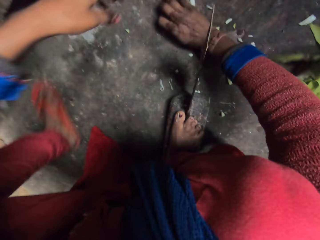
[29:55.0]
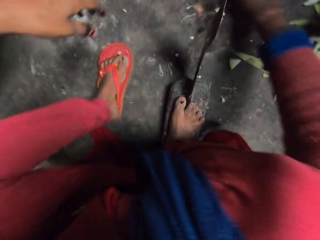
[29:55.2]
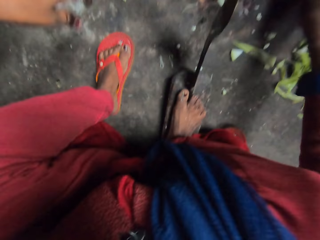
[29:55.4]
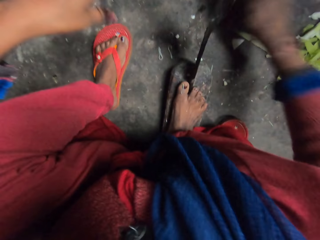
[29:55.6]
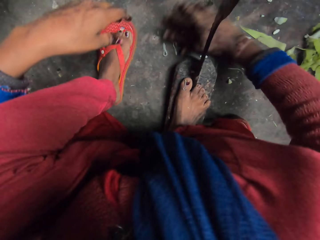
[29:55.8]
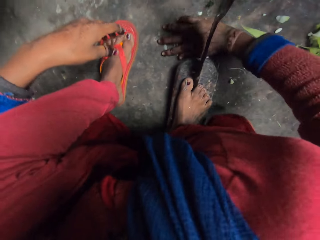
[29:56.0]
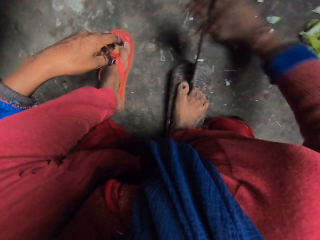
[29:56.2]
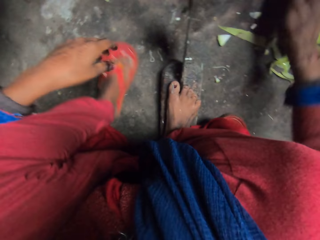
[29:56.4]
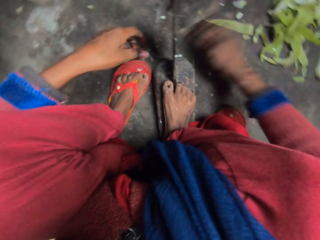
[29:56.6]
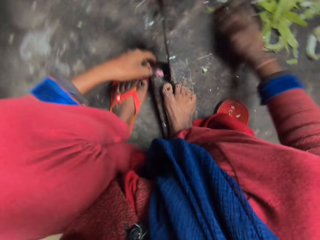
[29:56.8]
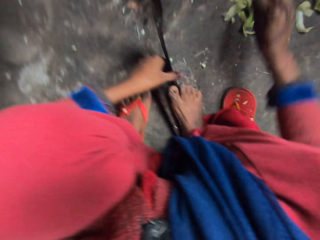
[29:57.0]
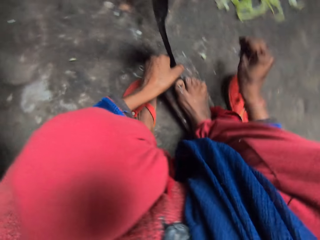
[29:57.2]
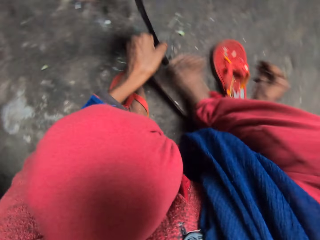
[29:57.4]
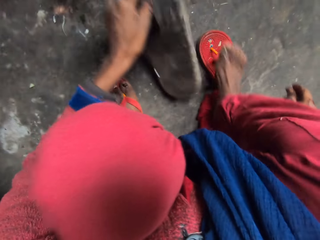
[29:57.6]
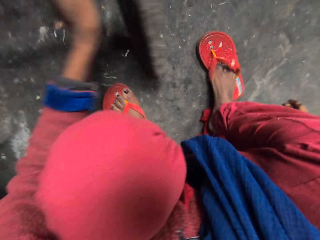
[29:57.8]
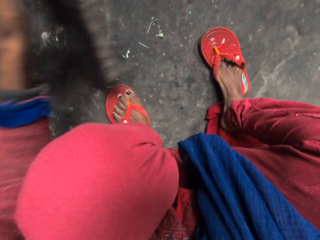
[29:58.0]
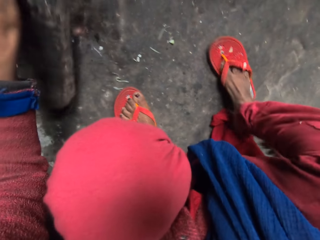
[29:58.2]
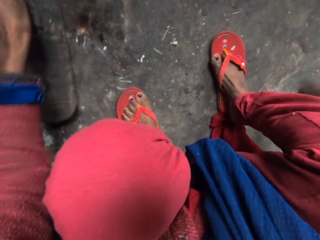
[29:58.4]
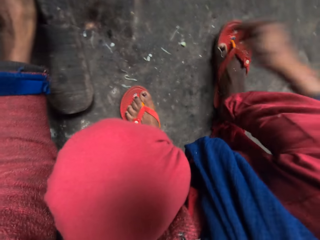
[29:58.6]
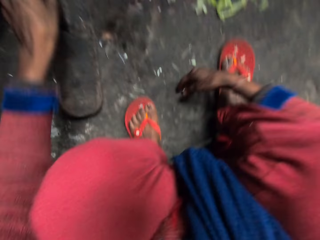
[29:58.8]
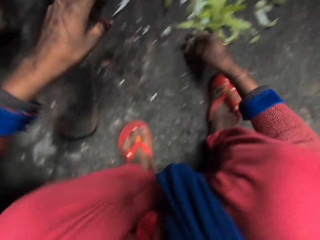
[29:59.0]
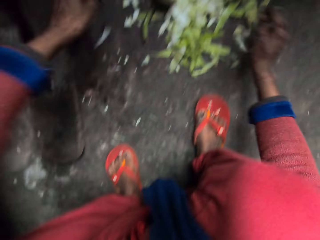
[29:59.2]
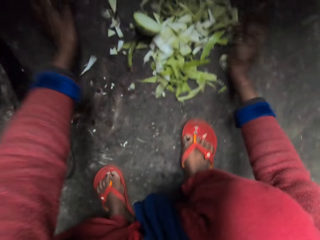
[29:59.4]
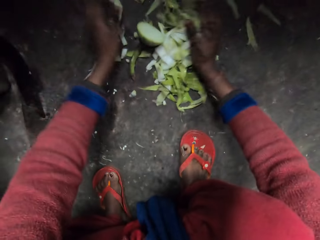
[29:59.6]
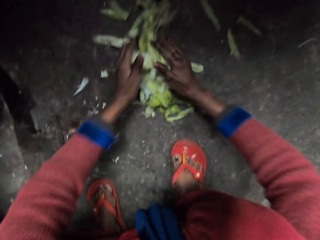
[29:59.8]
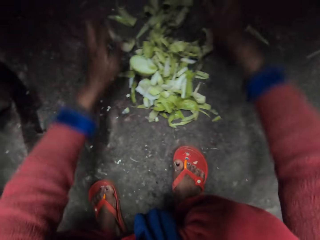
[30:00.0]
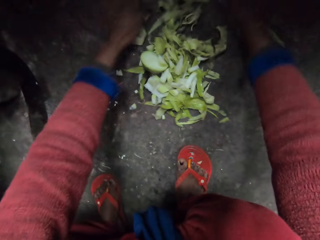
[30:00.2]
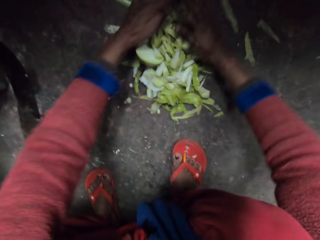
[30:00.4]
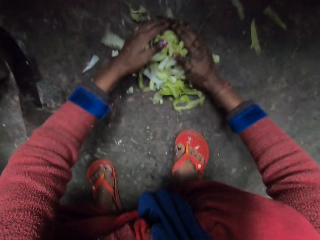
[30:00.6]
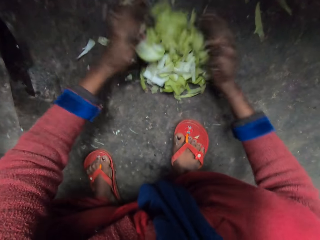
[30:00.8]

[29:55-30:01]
The camera wearer moves a leg. She removes her right foot from the board of the bati knife. She lifts the vegetable cutter. She adjusts the bati knife with her left hand. She wears slippers on the ground on her right foot. She puts the vegetable cutter down. She packs bottle gourd peels on the floor with her hands.

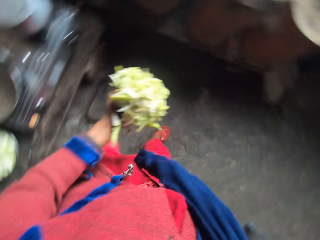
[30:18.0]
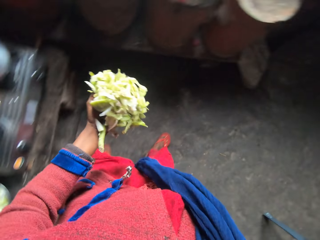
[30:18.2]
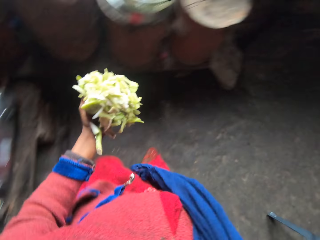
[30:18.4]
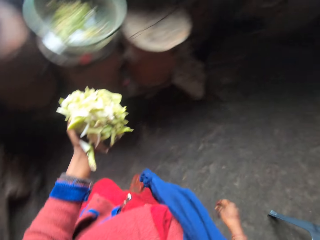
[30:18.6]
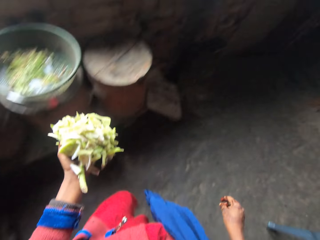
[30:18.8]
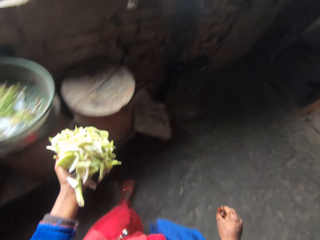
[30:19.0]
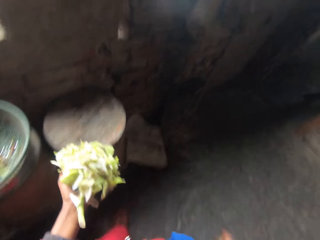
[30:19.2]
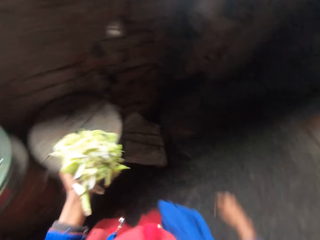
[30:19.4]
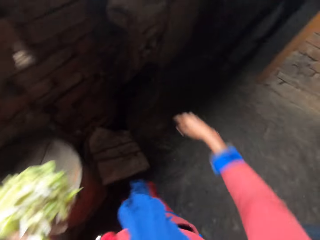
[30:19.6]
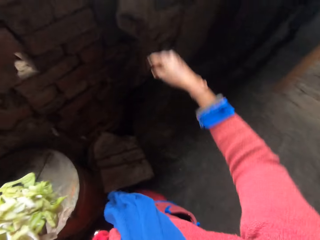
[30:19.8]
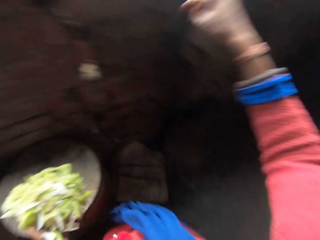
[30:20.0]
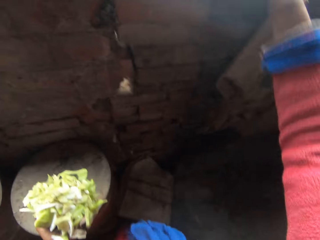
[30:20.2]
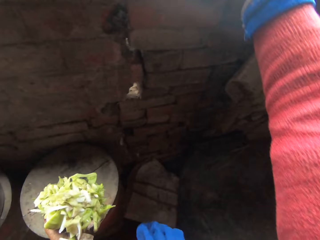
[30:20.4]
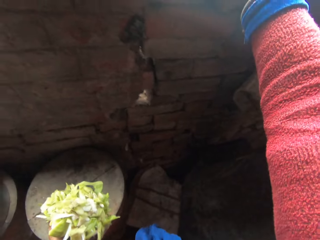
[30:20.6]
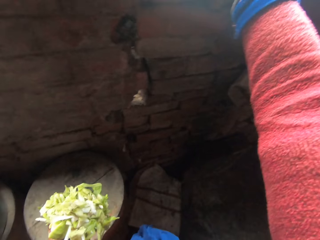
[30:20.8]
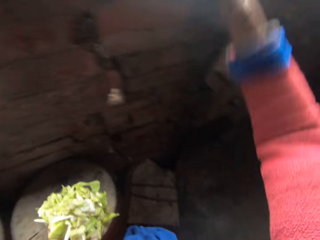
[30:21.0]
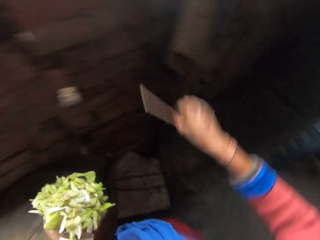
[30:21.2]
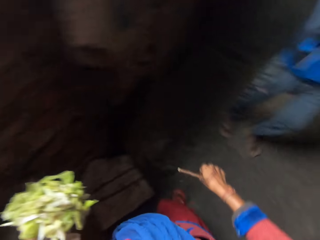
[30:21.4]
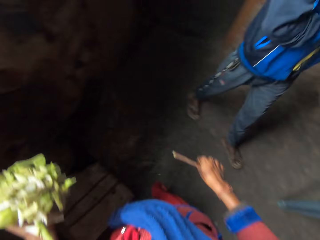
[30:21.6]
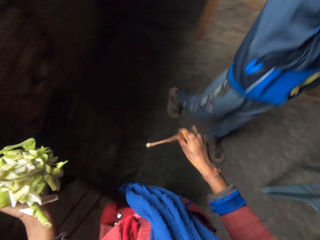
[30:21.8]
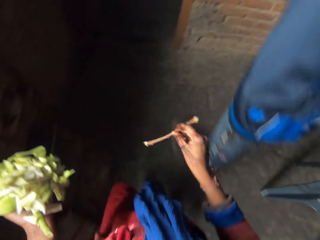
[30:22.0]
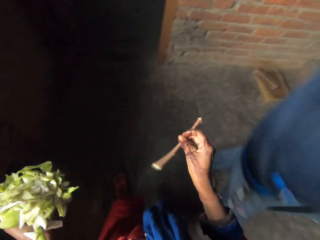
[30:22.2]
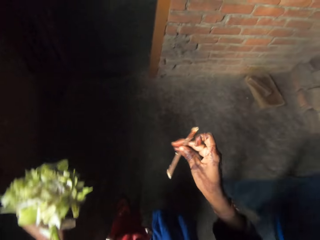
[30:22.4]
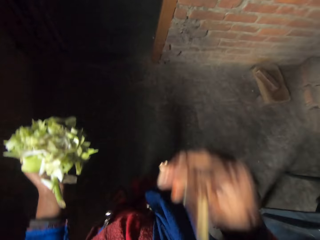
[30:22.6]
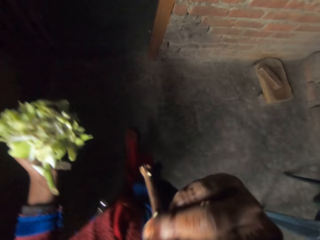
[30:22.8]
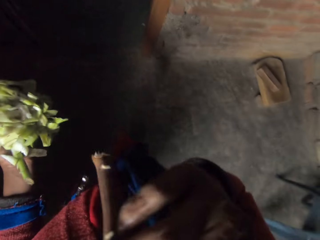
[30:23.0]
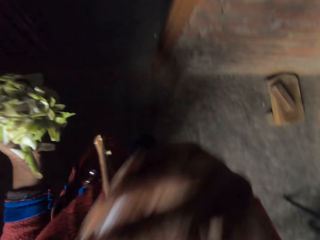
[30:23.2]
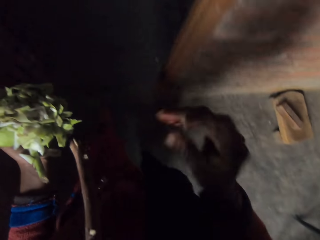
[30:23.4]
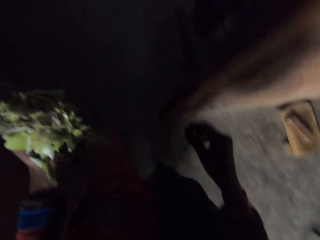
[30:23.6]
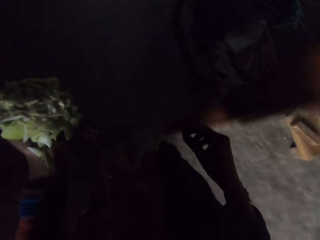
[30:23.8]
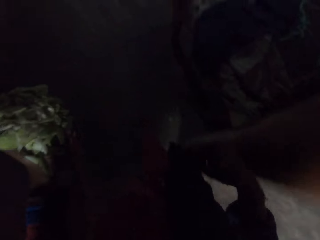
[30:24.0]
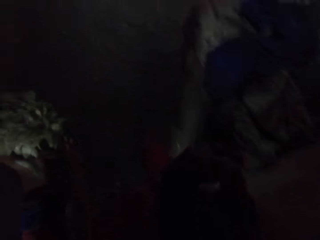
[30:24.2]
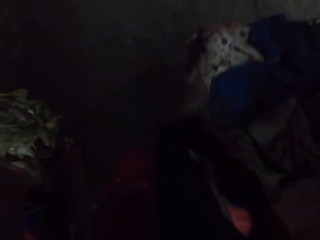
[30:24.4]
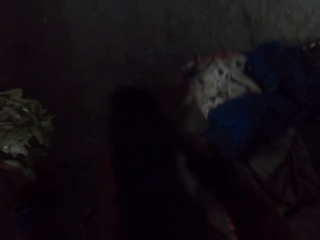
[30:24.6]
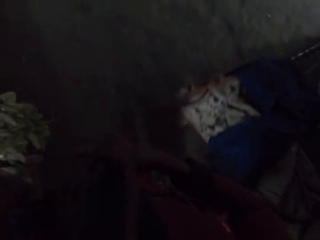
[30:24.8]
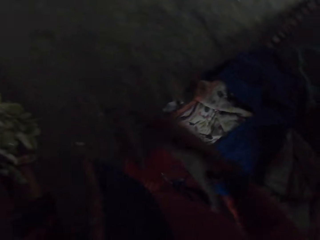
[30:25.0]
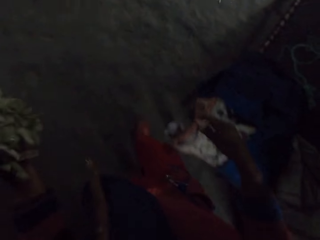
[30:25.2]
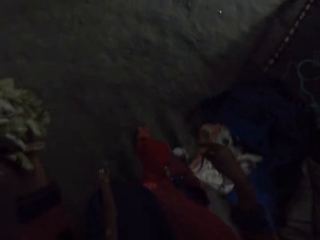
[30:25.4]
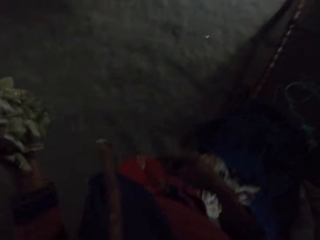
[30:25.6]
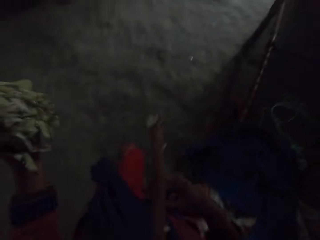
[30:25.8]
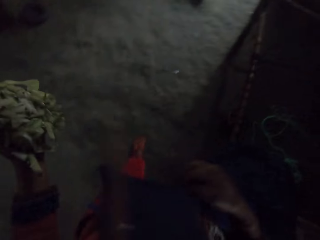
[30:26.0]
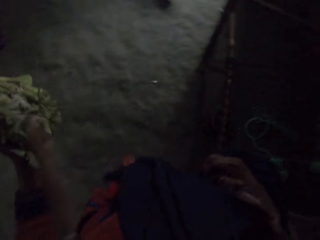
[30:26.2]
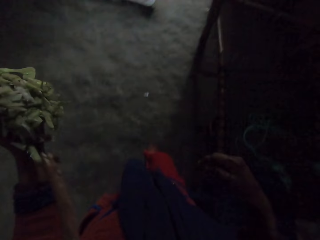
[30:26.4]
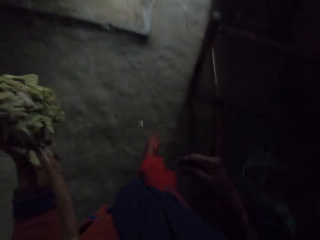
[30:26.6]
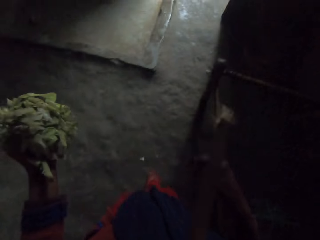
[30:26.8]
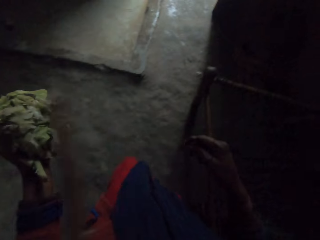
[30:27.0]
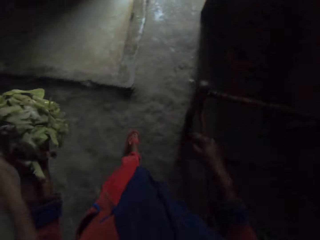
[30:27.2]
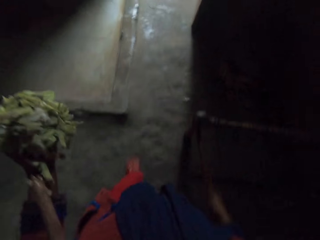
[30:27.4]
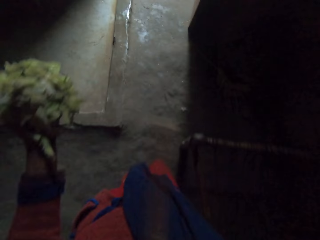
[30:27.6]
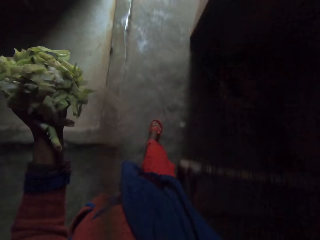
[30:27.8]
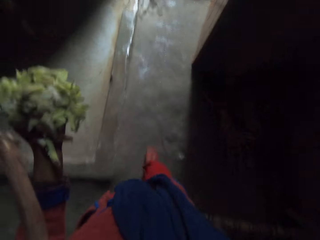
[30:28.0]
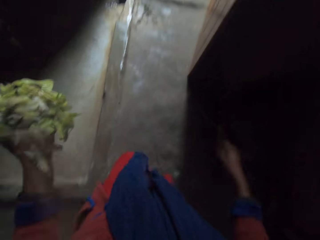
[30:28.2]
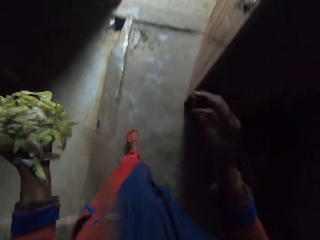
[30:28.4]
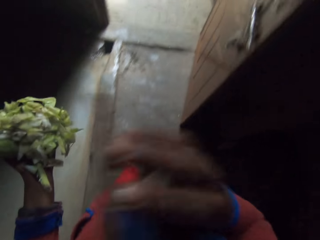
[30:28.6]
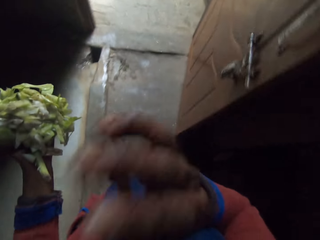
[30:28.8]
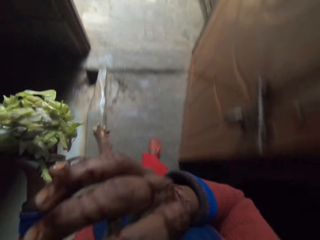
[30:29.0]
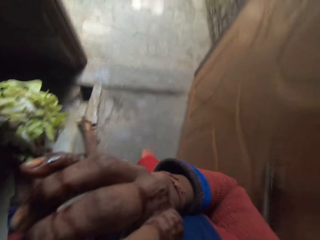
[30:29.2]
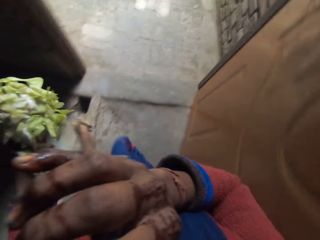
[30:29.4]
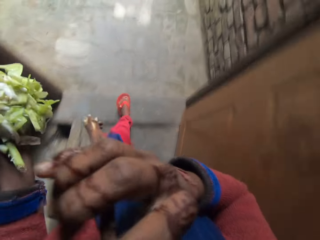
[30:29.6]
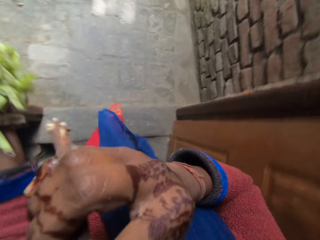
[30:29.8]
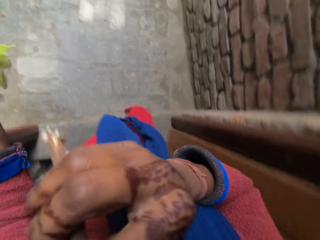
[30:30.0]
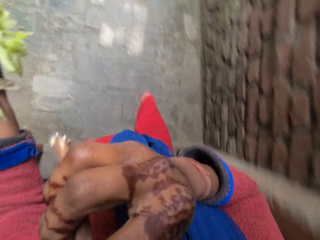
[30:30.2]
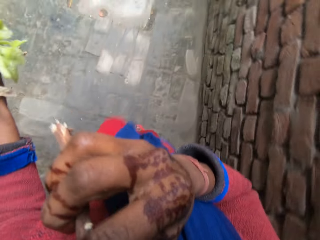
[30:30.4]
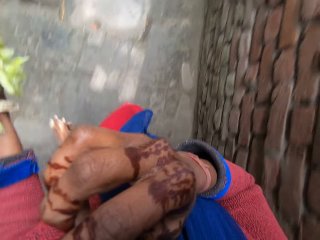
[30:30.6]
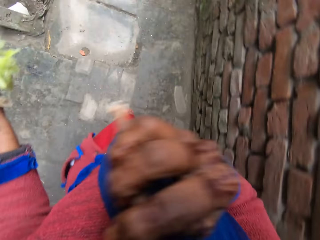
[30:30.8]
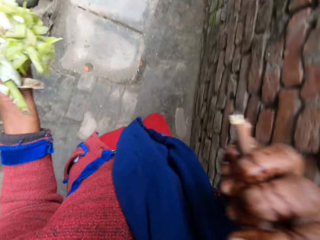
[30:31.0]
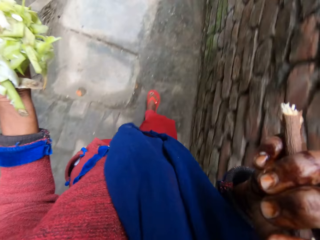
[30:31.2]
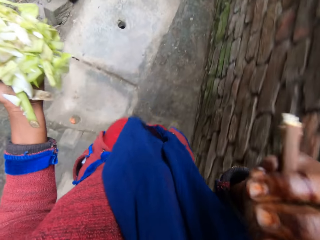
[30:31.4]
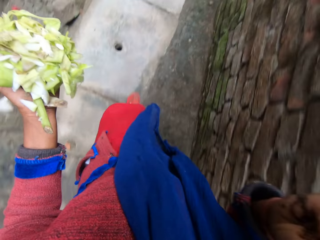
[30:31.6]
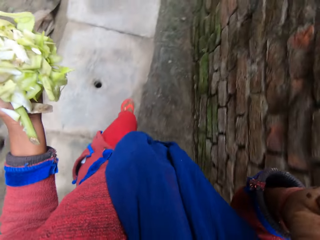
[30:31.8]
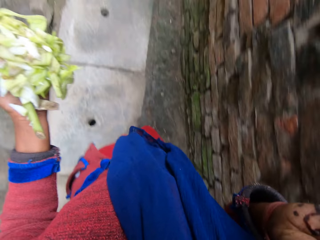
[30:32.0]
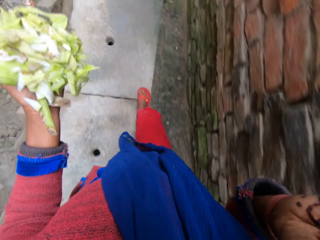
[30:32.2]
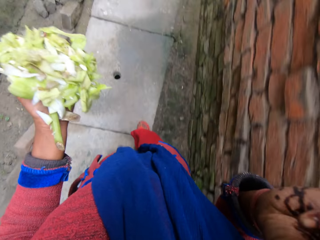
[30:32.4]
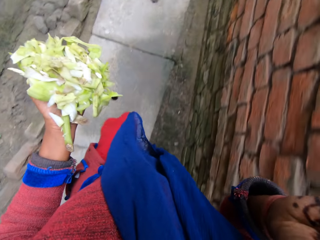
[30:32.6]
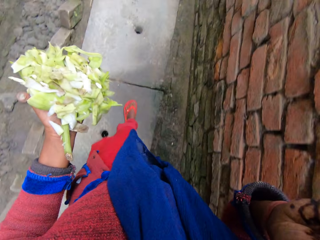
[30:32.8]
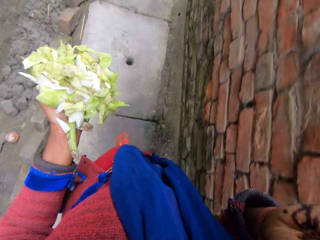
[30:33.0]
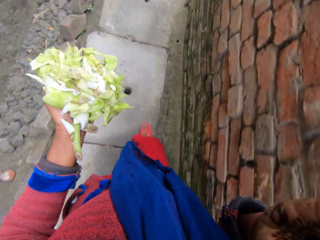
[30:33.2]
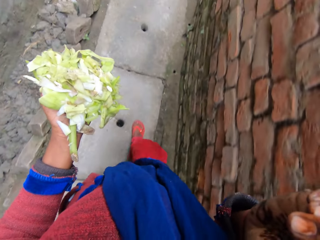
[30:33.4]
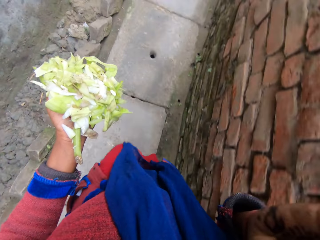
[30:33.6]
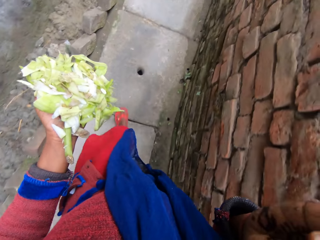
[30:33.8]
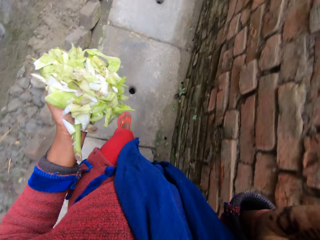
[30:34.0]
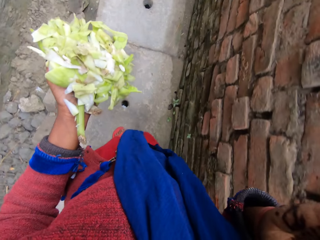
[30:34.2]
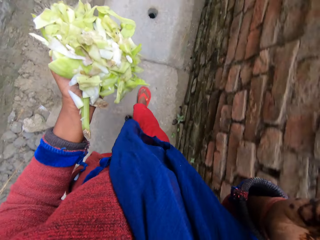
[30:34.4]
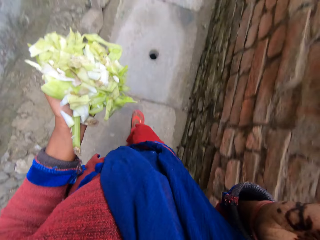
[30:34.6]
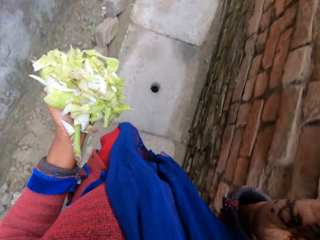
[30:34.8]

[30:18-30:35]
The camera wearer walks to a window in the kitchen. She picks up a chewing stick on the window slab with her right hand. She lifts a hand and lowers a hand. A man walks the opposite direction. The camera wearer walks past the man. She puts the chewing stick in her mouth. She moves the stick towards the mouth. She moves her hand away from the mouth. She holds the chewing stick in her mouth with her right hand.
